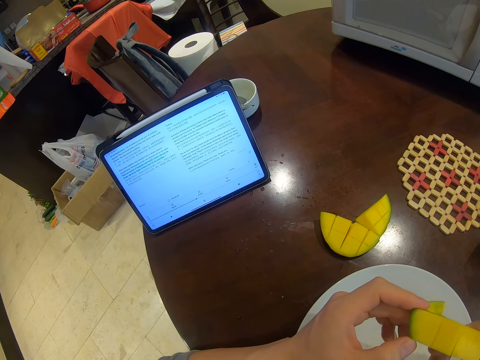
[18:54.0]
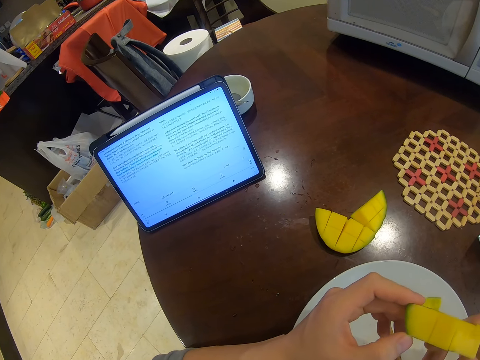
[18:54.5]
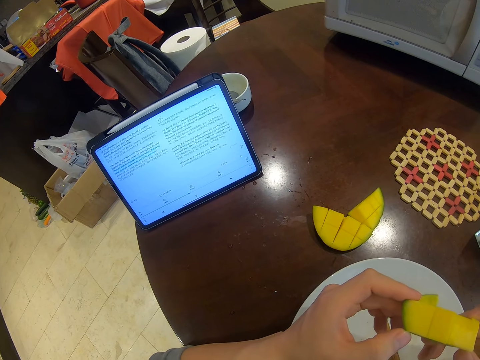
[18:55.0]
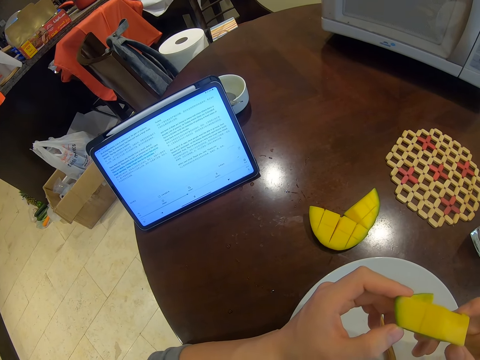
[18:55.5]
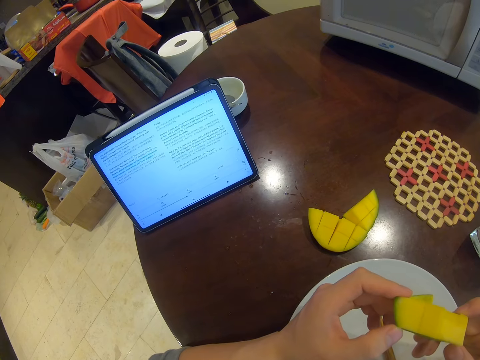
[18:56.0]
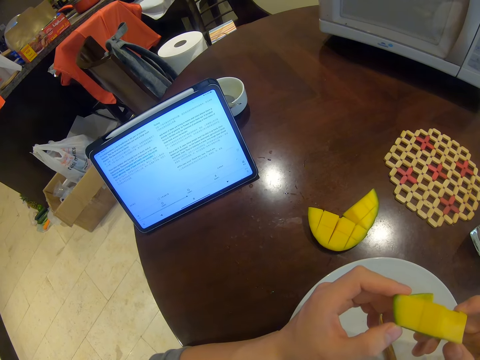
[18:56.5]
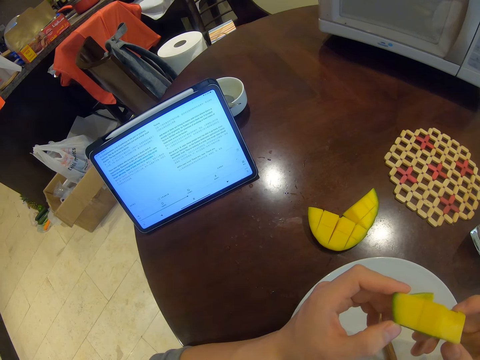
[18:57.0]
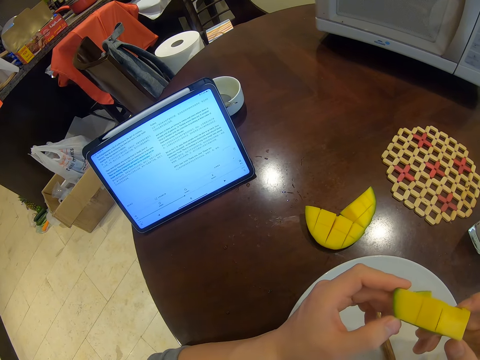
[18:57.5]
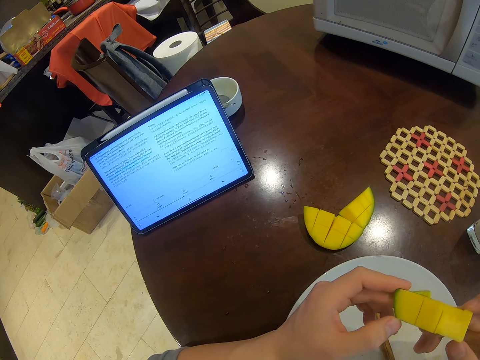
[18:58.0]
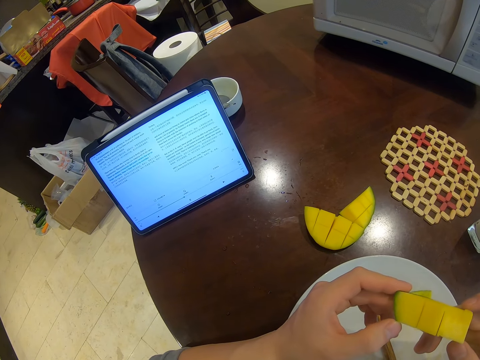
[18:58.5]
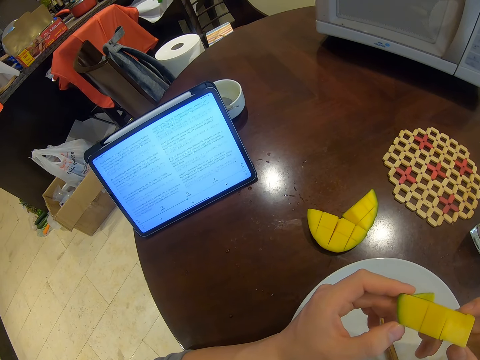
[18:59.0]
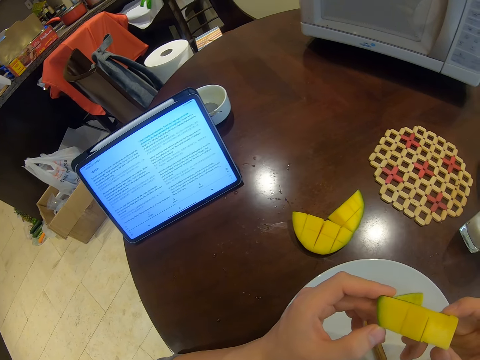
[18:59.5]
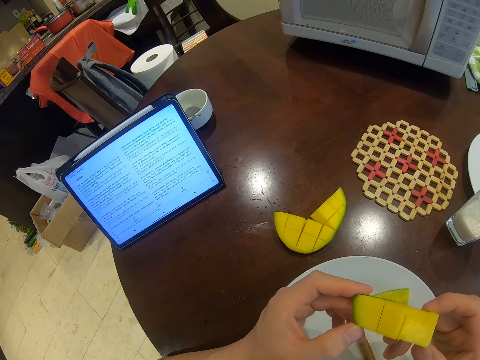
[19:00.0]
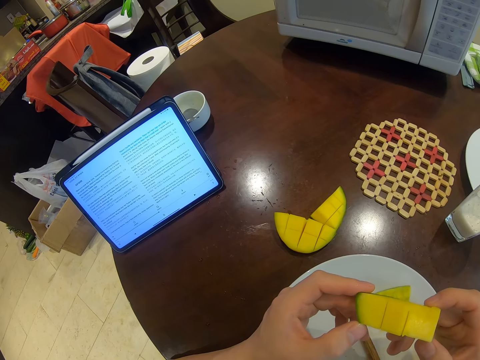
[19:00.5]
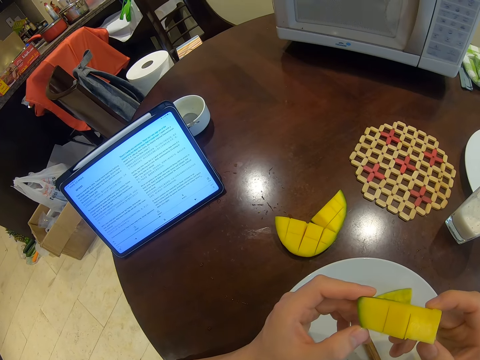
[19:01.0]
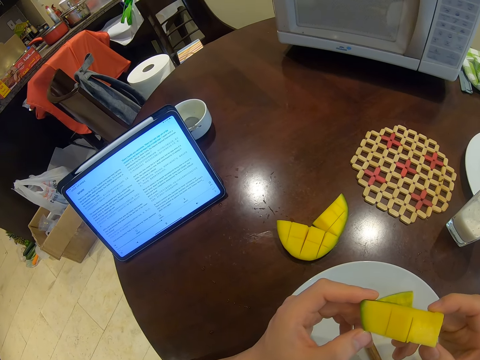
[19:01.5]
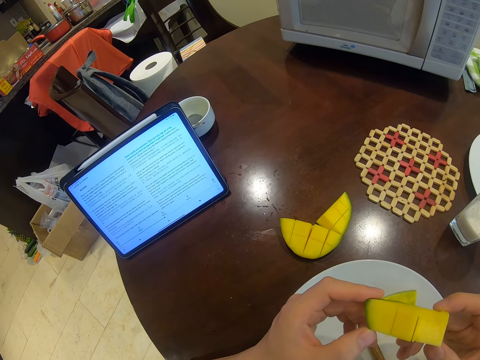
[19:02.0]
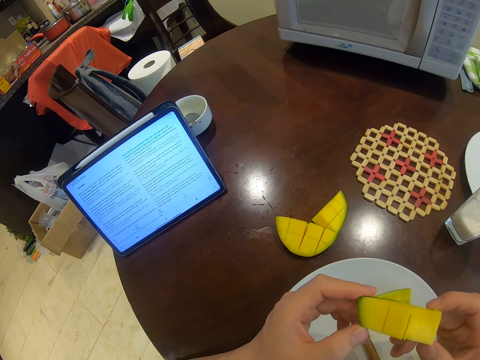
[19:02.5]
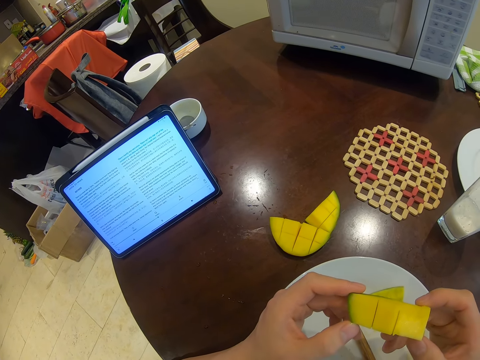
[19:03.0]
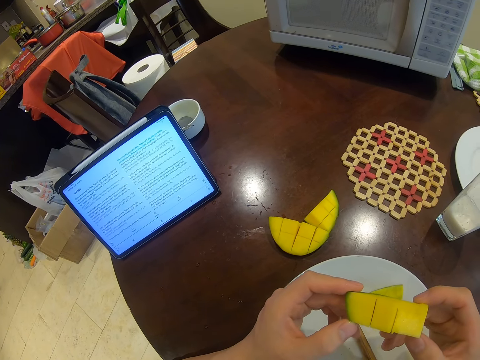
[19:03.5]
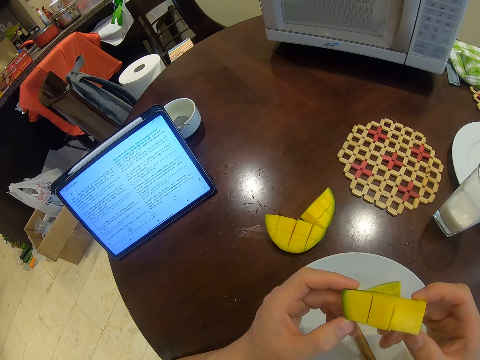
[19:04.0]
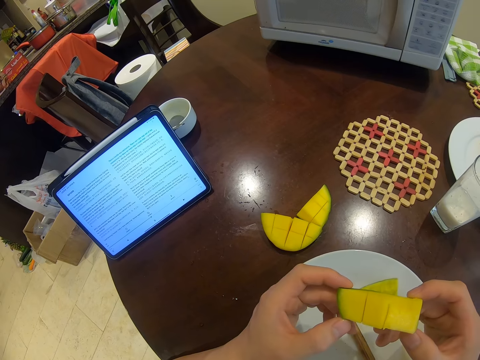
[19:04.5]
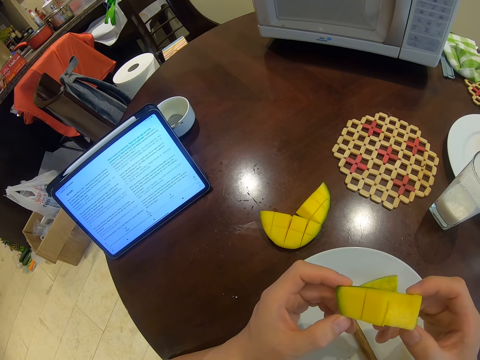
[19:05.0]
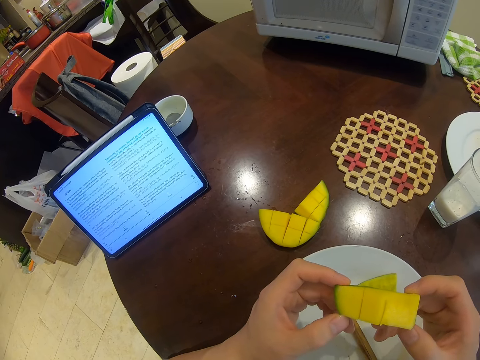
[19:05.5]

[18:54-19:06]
The camera wearer looks at the mango.

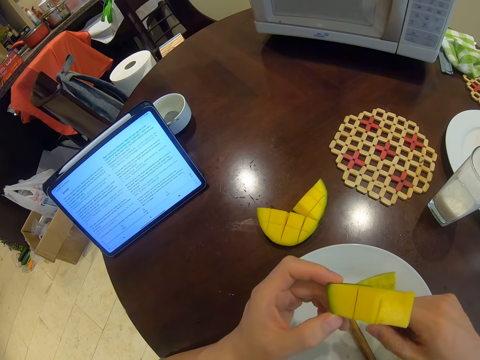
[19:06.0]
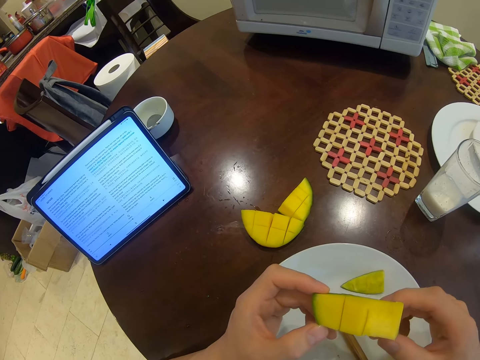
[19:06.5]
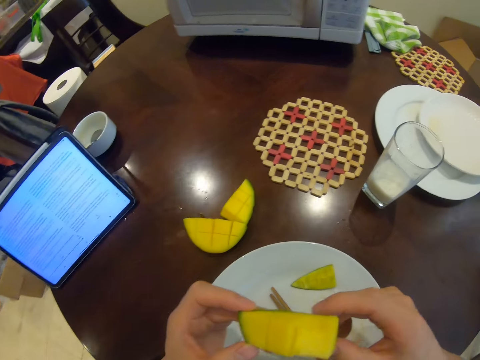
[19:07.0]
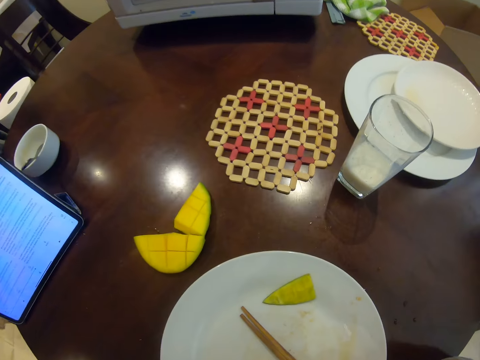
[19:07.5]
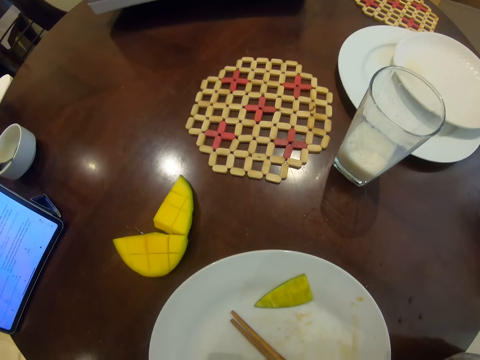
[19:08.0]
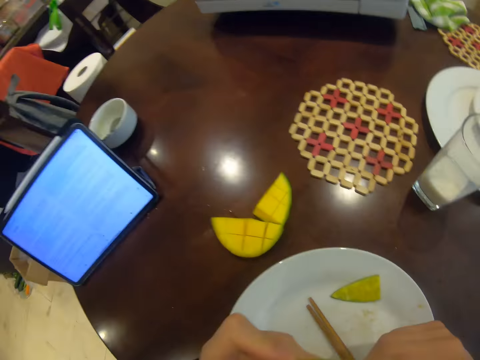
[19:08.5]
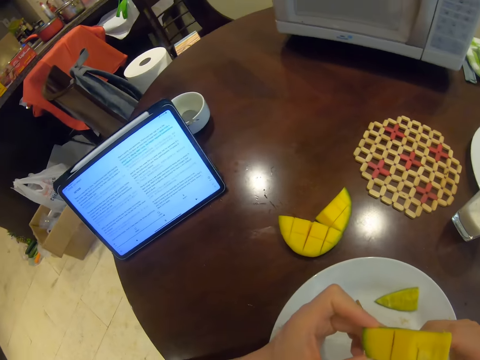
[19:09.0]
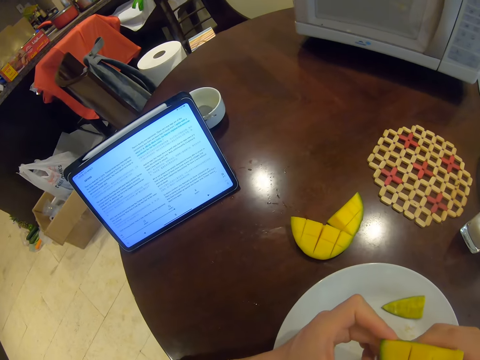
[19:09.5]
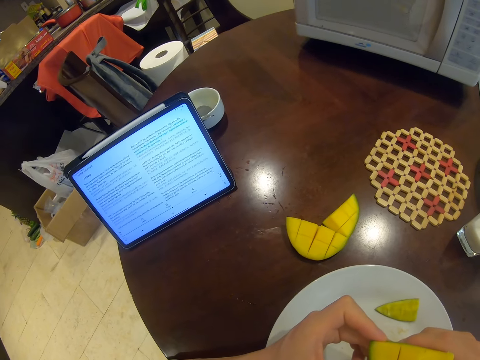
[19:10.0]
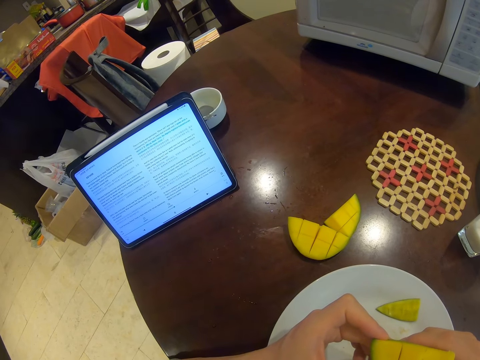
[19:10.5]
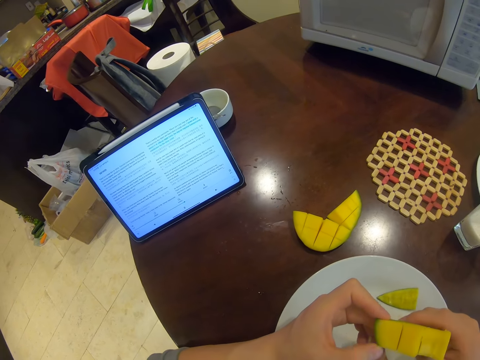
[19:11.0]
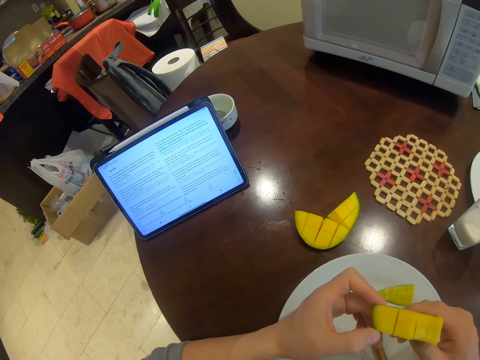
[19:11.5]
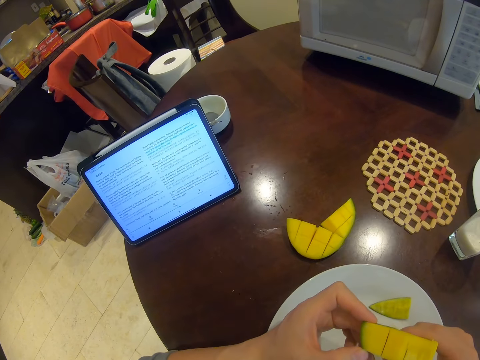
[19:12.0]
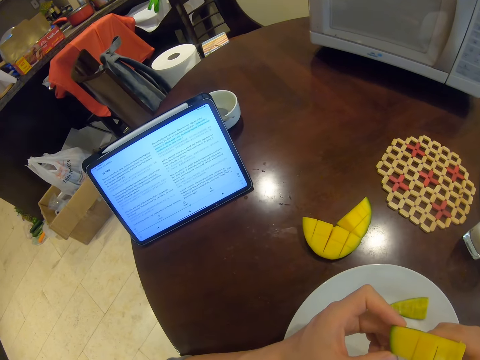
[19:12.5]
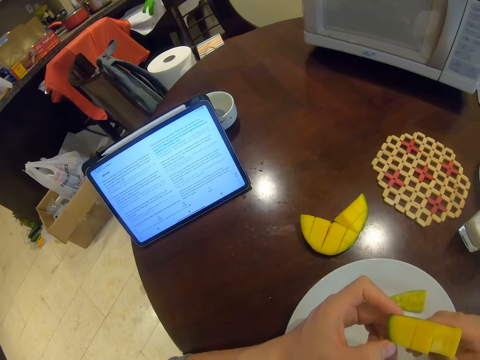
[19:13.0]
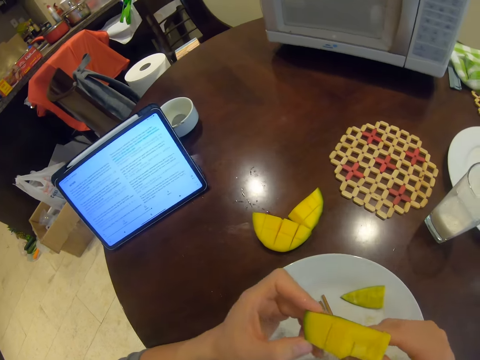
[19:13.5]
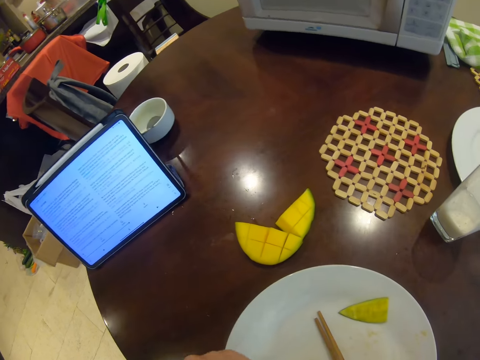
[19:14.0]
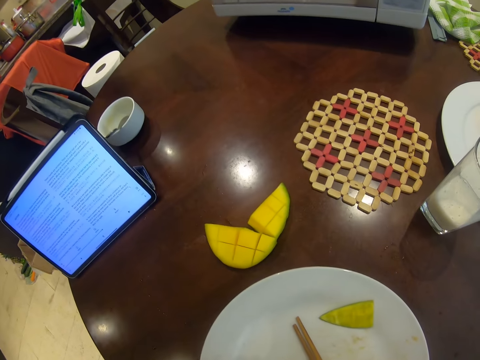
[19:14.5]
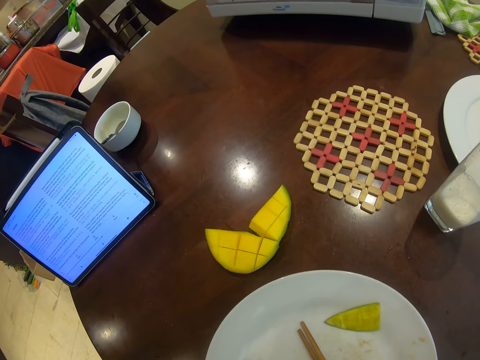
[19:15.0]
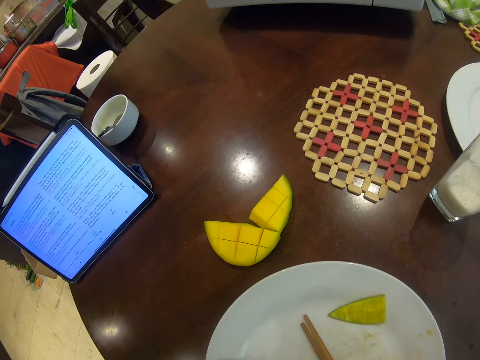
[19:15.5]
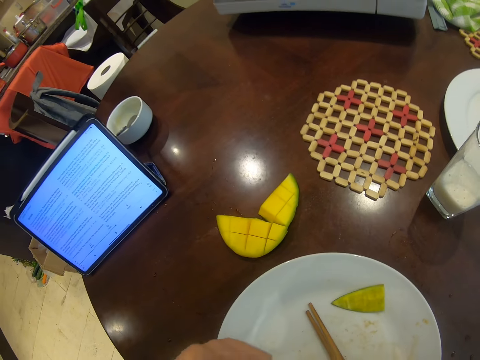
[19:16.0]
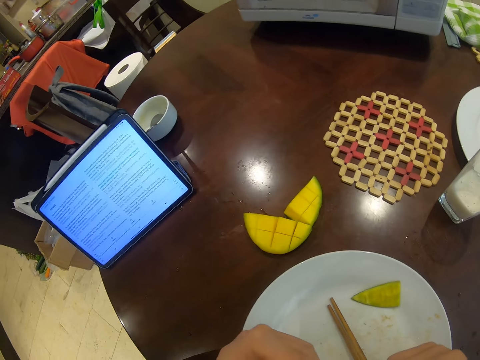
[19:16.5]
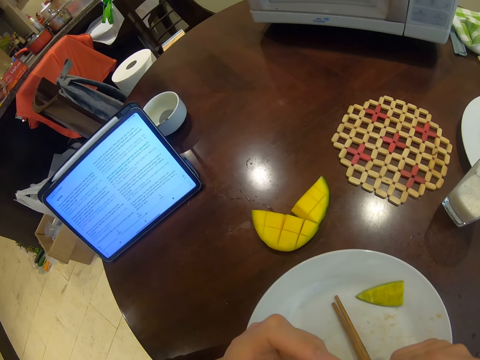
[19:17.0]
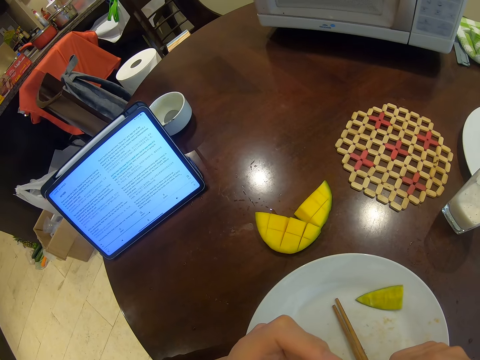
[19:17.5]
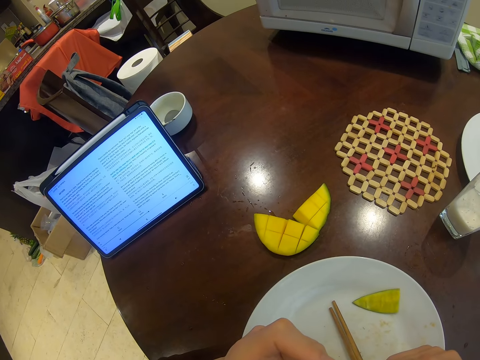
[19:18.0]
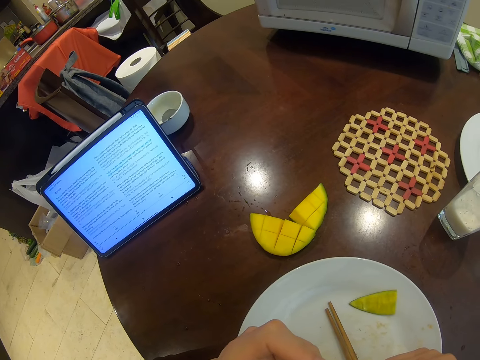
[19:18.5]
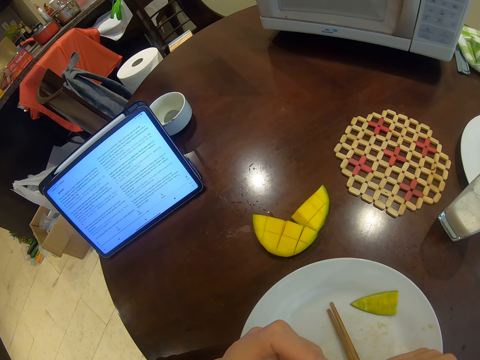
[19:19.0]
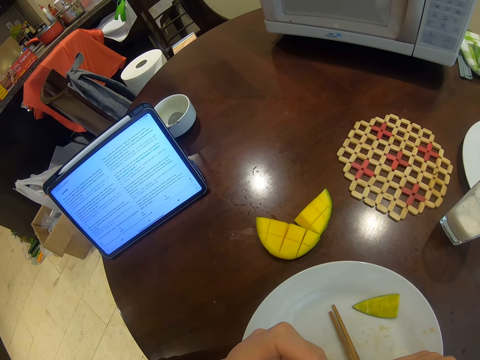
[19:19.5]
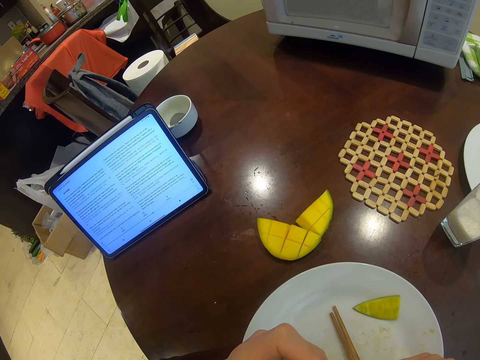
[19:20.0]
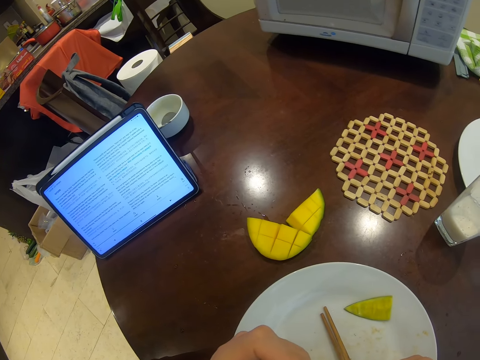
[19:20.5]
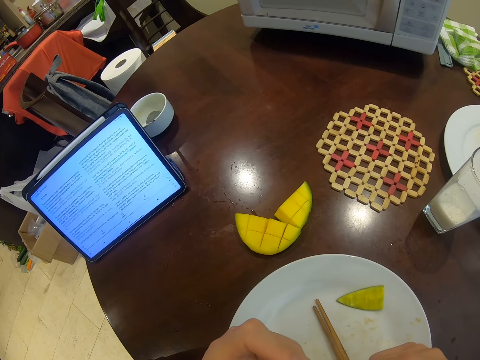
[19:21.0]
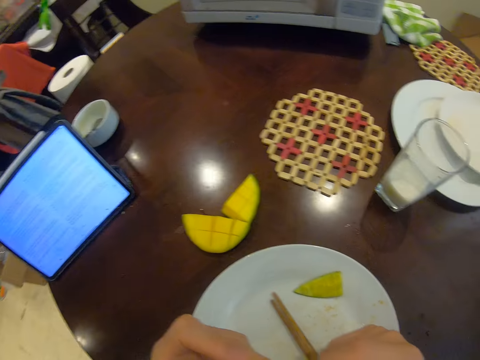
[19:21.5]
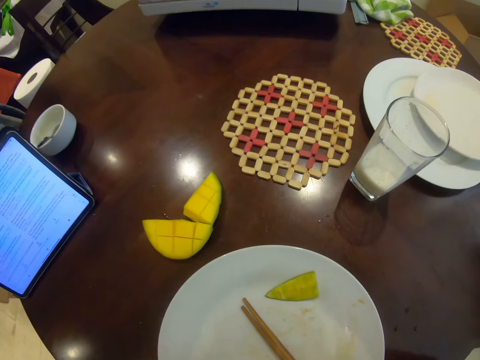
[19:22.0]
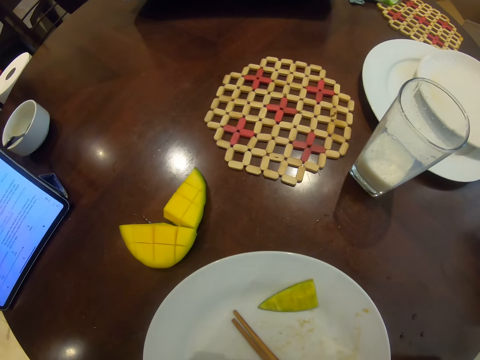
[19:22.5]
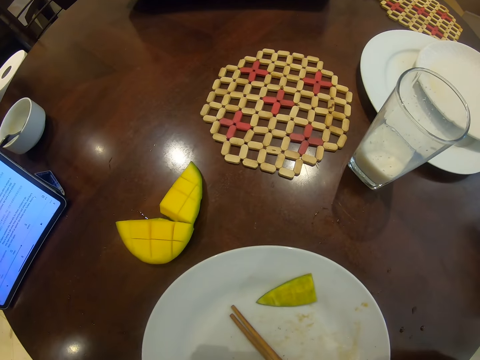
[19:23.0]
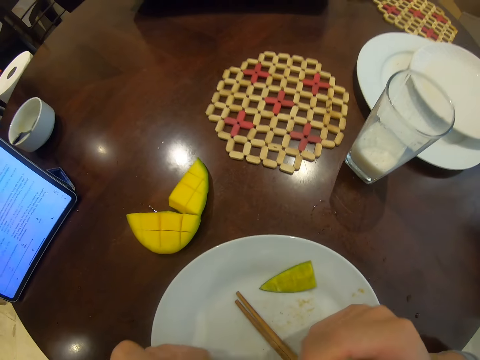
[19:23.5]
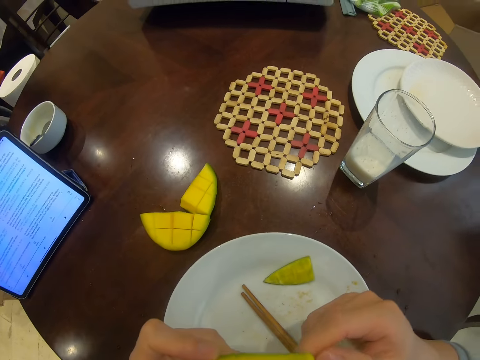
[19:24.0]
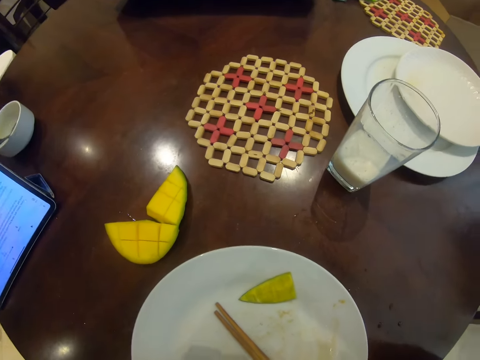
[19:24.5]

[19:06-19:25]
The camera wearer eats the mango. They look around. They eat the mango again.
